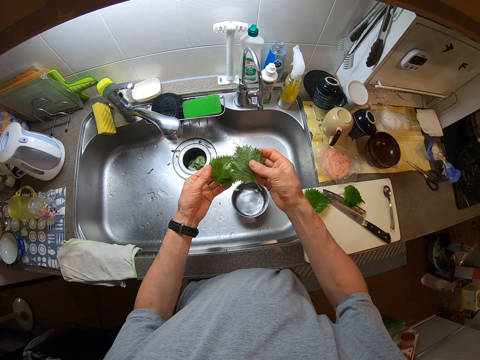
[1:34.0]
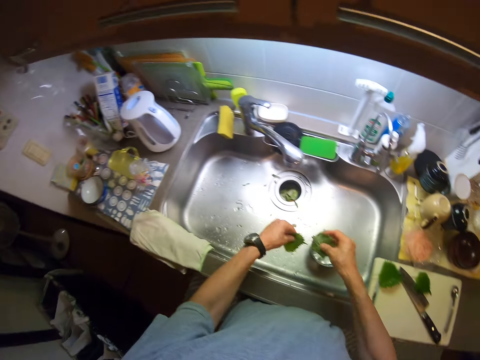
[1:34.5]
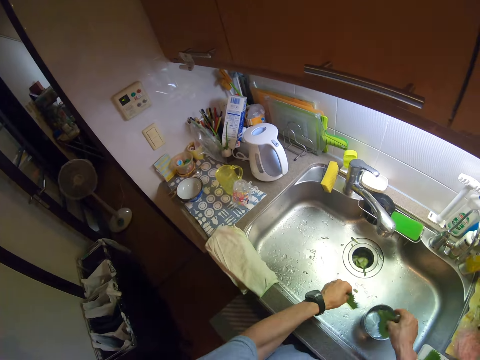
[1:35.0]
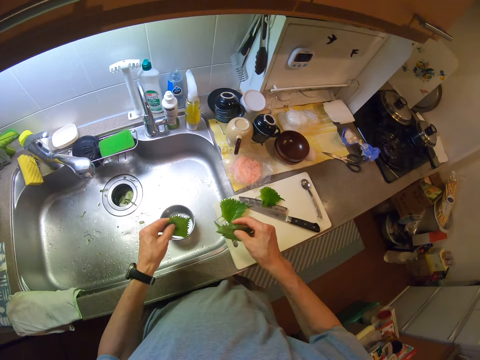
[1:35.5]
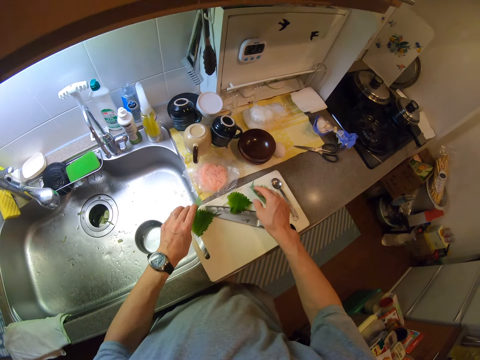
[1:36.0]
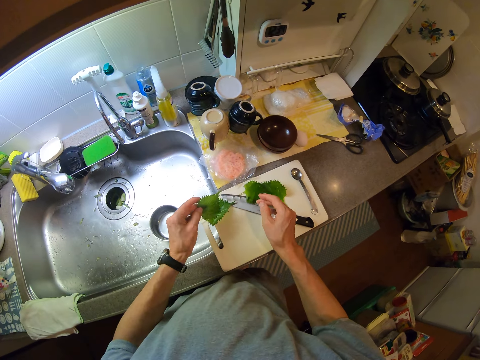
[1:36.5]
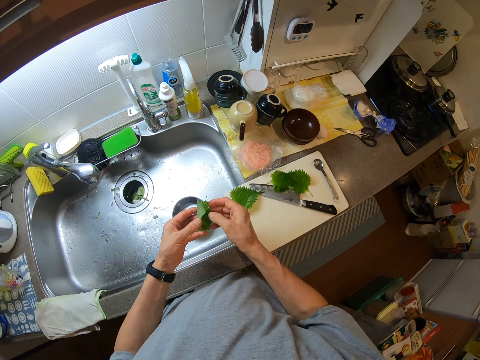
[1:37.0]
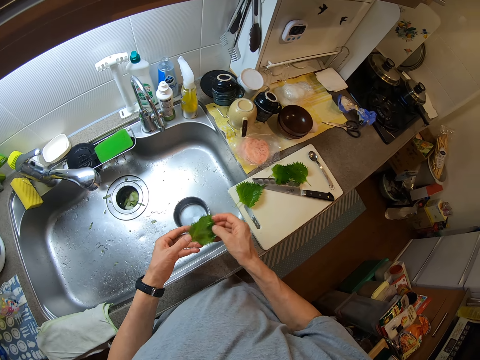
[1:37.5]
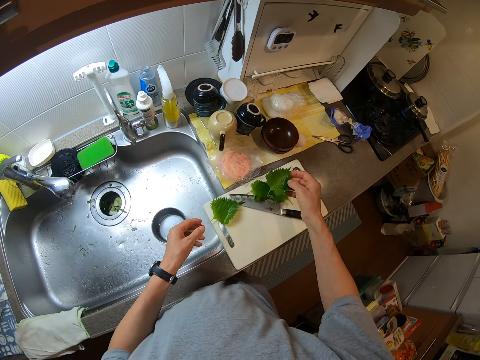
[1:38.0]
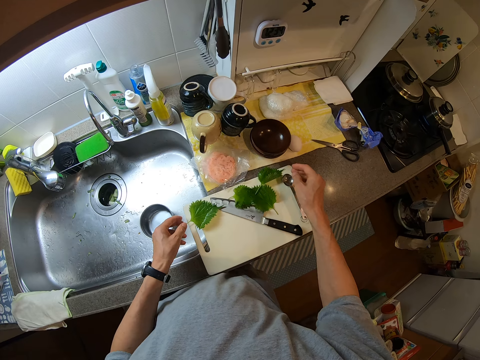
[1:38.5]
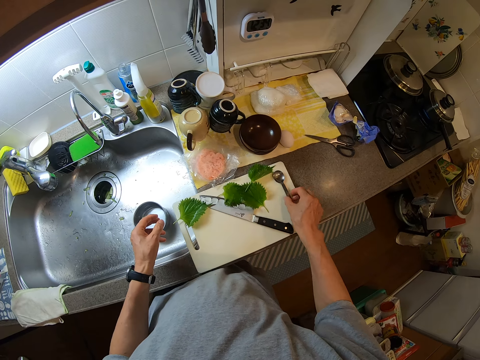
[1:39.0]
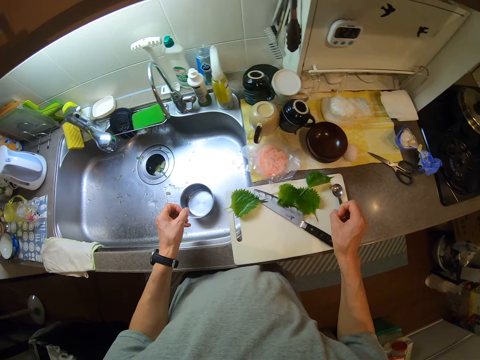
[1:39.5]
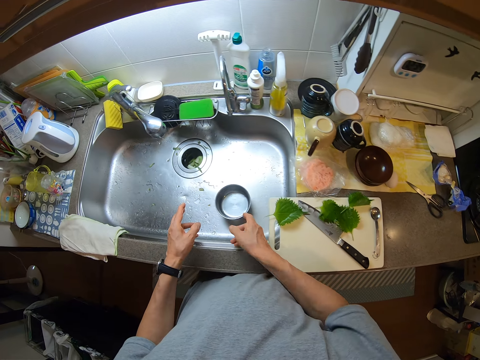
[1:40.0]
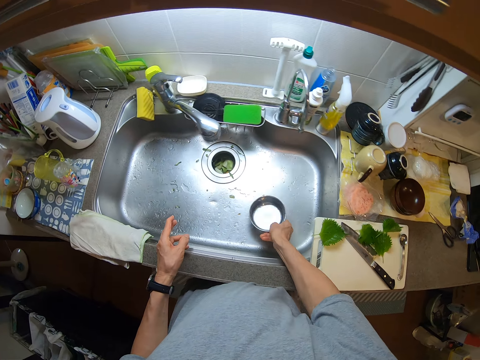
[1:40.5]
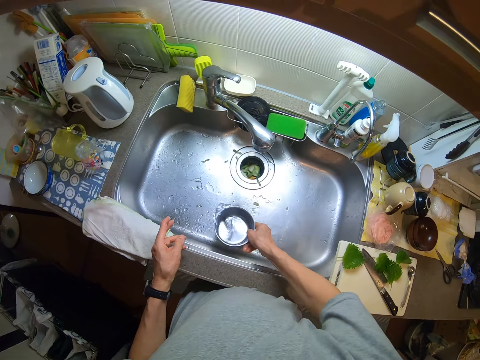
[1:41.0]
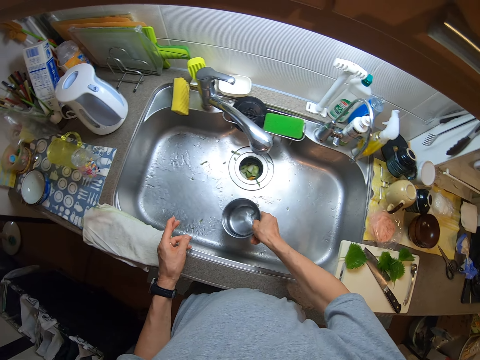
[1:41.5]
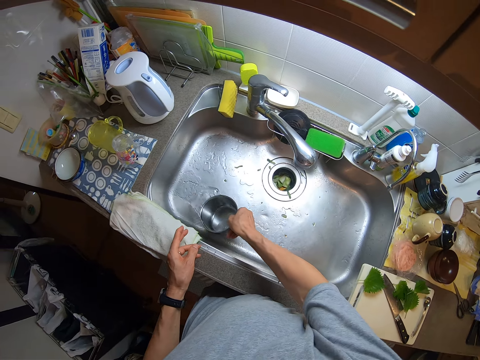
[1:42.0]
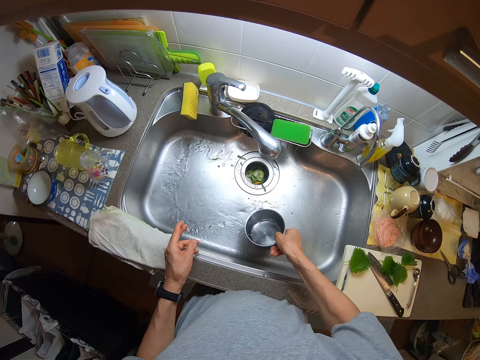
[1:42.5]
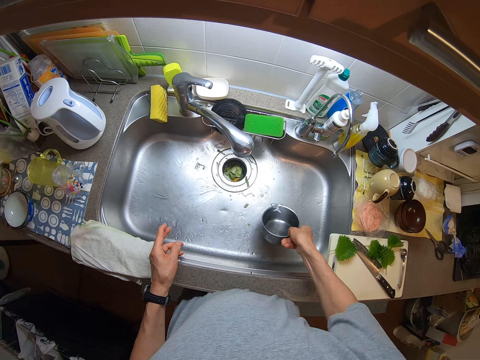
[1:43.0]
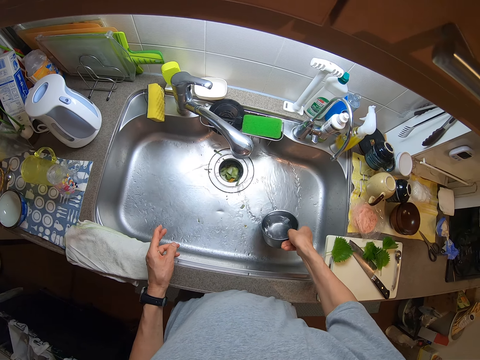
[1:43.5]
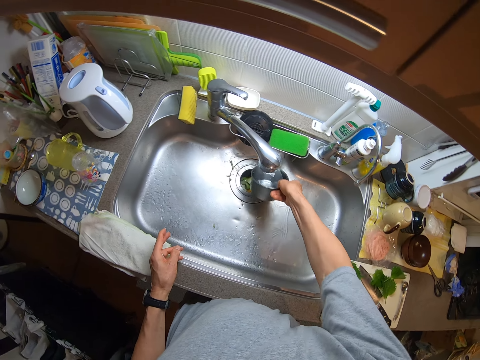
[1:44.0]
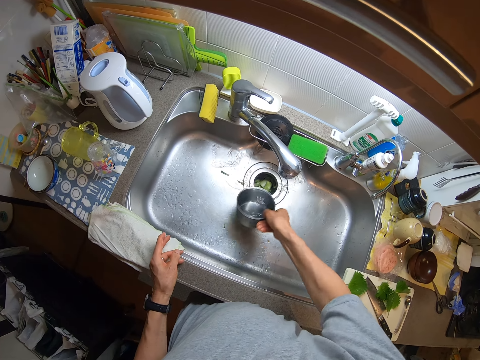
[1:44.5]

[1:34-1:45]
The camera wearer washes the vegetables in a bowl. They dry water from the vegetables. They put one of the leaves on the cutting board. They put the other leaf on the cutting board. They touch a spoon on the cutting board. They attempt to pick up the spoon. They pour the water from the bowl into the sink. They pick up the bowl.

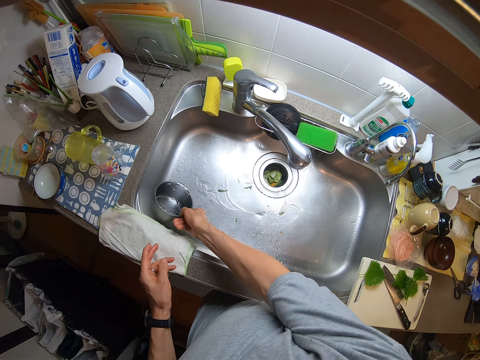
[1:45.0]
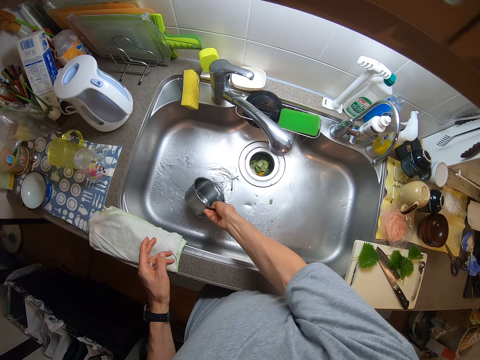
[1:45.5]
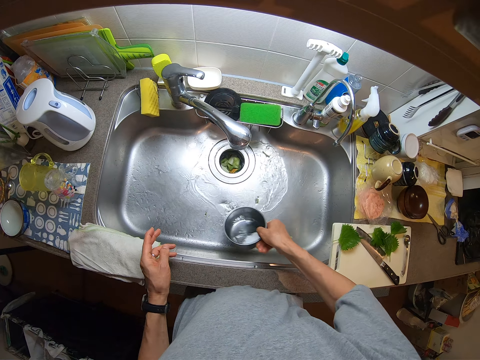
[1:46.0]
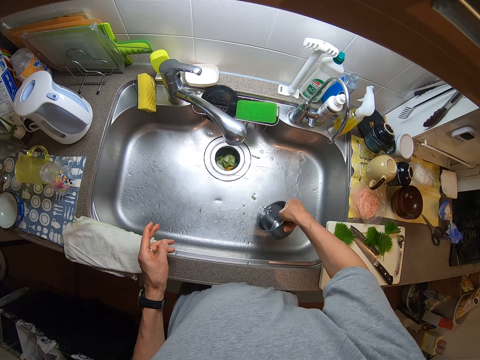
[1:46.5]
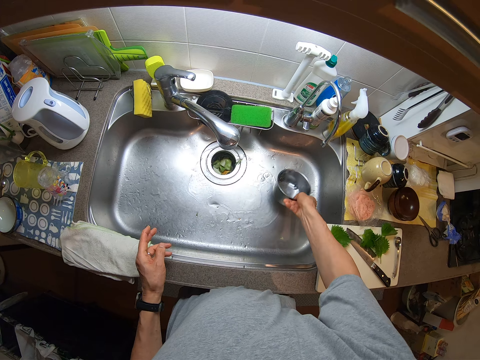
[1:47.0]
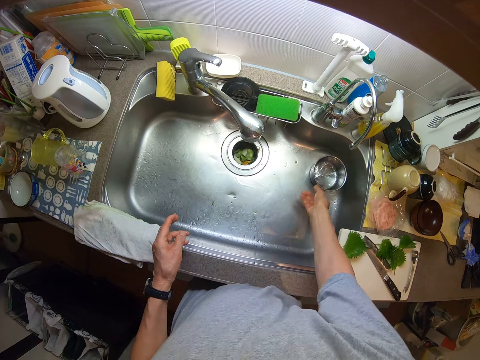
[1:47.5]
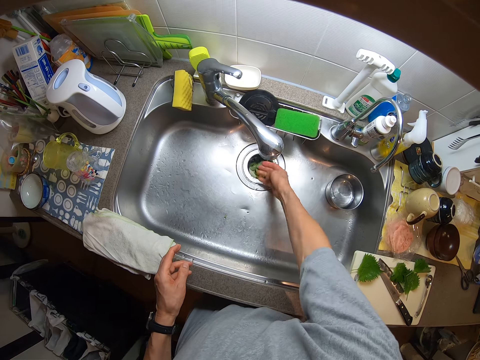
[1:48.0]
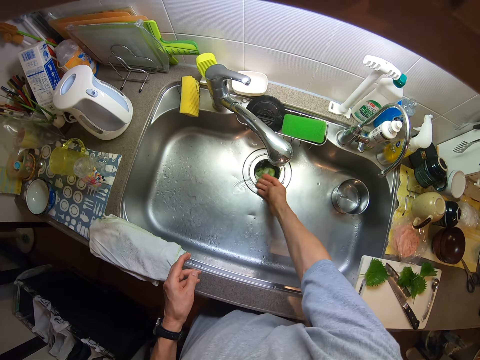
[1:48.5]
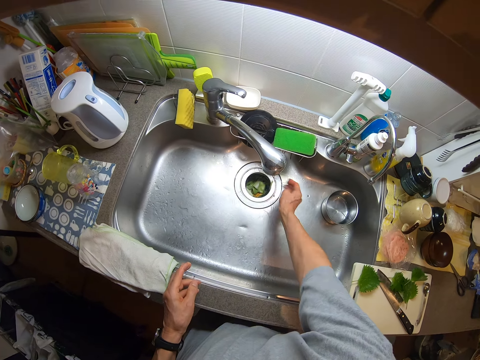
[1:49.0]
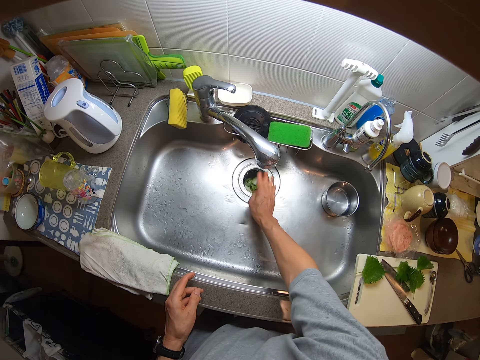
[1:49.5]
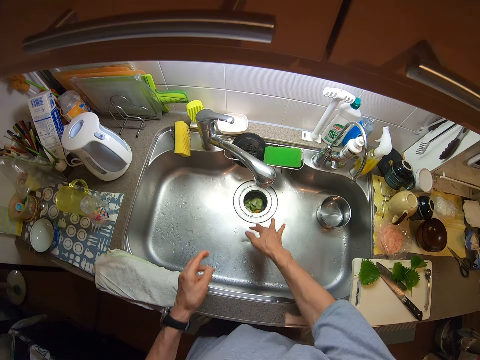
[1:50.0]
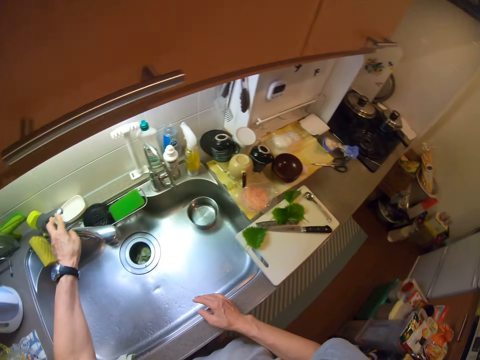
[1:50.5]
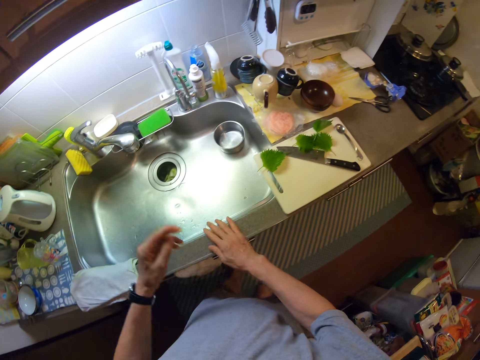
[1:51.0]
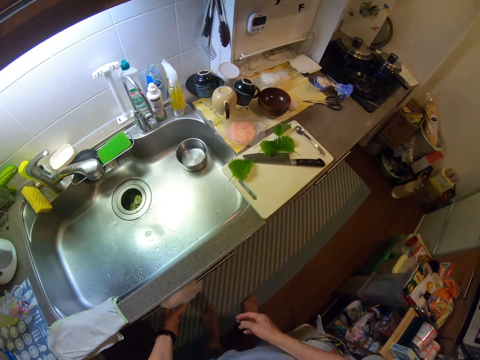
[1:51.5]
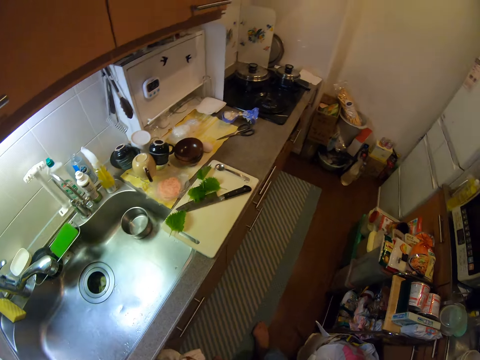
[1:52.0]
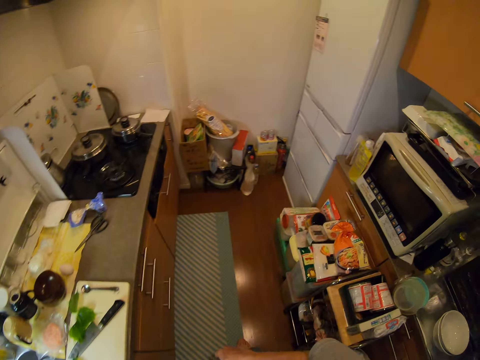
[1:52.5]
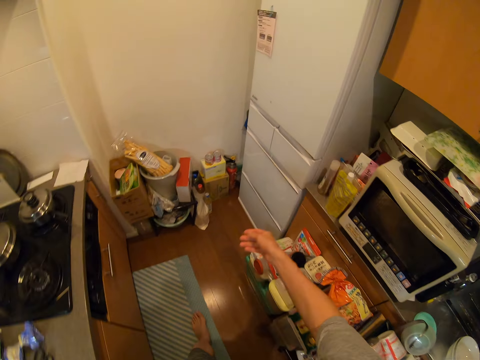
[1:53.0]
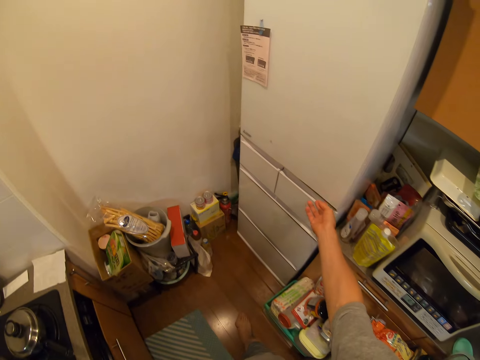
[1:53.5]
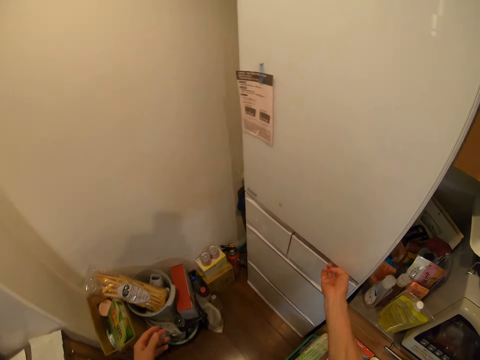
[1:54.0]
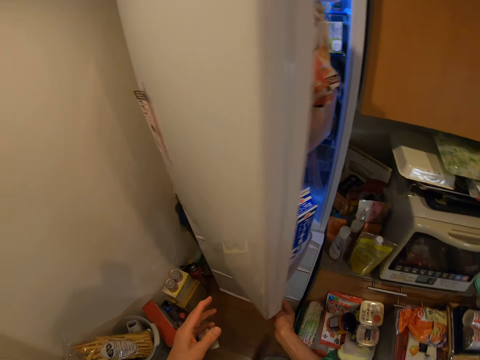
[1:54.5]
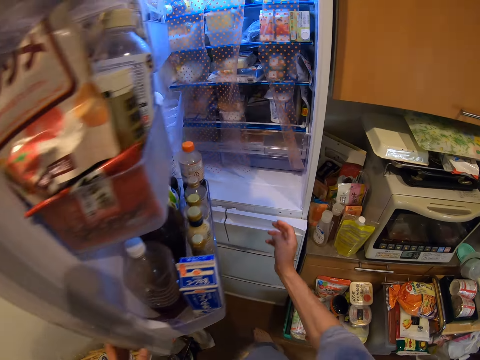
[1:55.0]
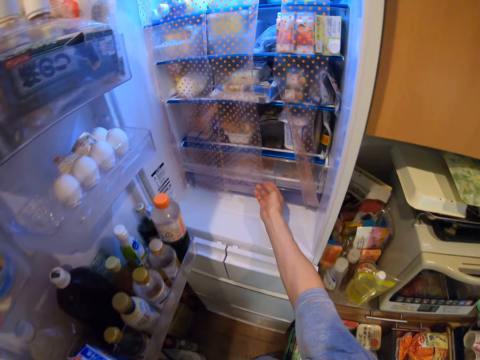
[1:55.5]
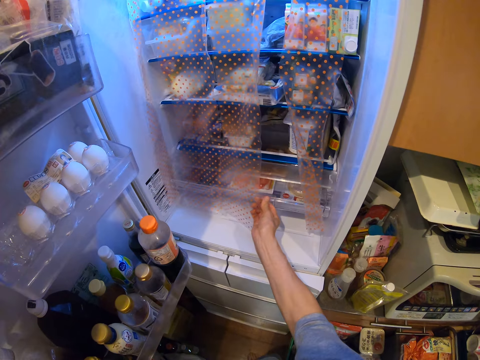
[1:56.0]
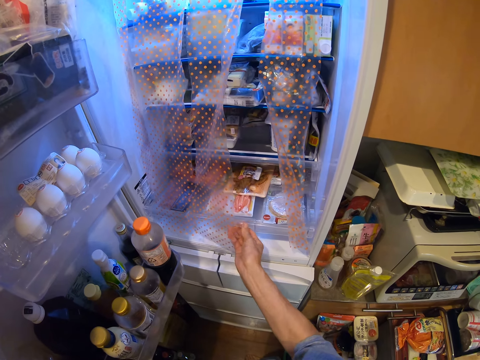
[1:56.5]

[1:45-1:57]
The camera wearer drops the bowl in the sink. He wipes the sink with his hand. He washes the sink using his hands. He turns off the faucet. He wipes his hands with a towel. He picks up the drying towel from the drawer. He opens the refrigerator door. He pulls out a drawer from the refrigerator.

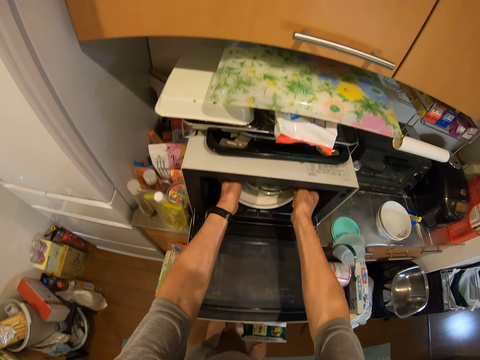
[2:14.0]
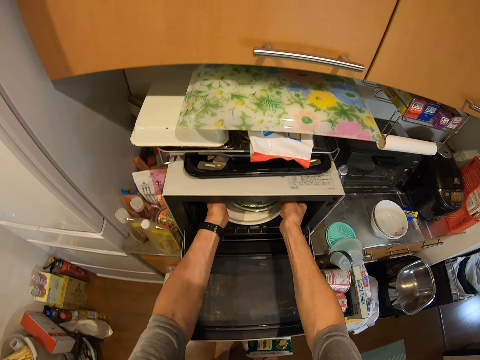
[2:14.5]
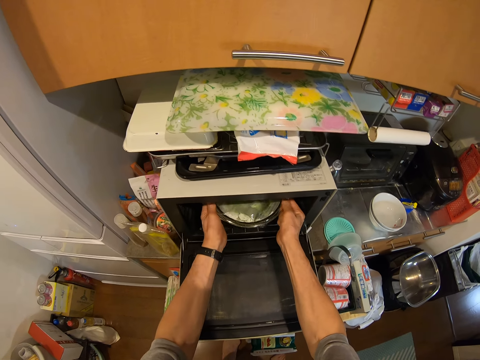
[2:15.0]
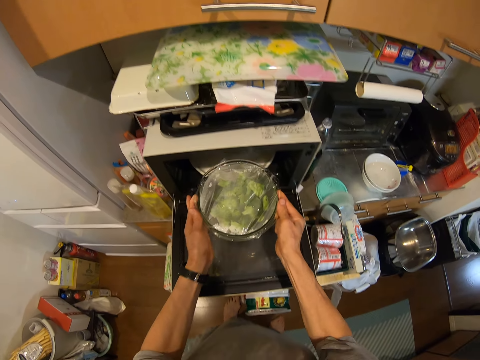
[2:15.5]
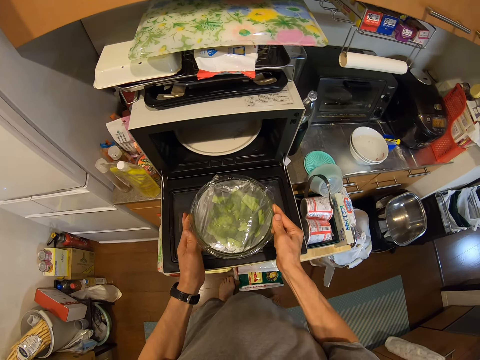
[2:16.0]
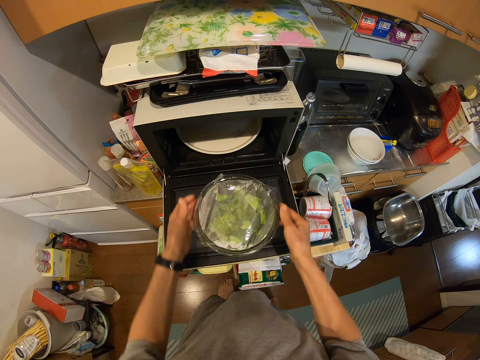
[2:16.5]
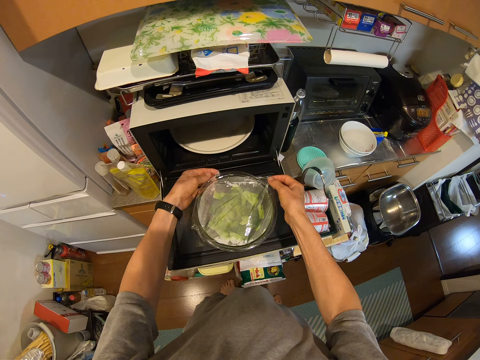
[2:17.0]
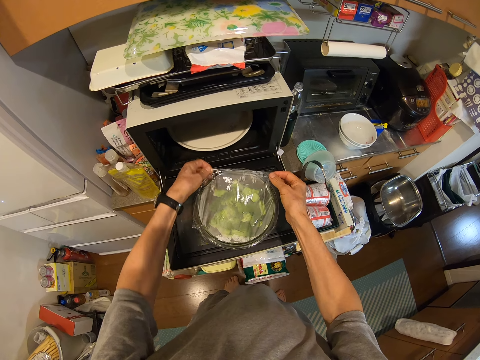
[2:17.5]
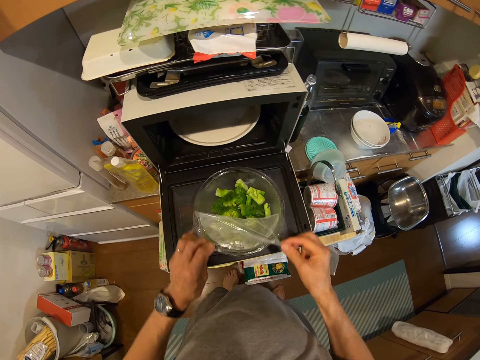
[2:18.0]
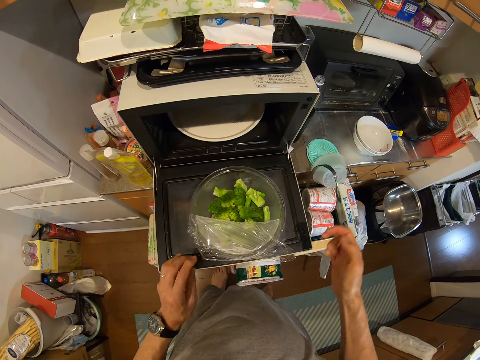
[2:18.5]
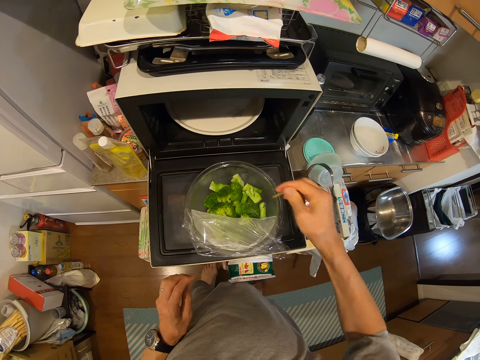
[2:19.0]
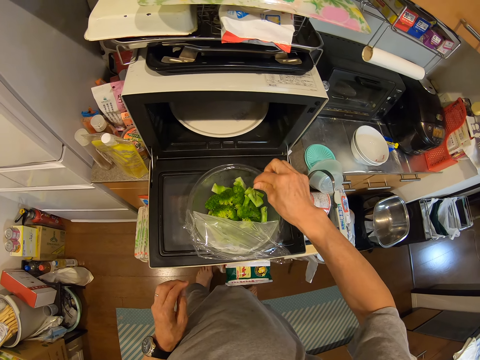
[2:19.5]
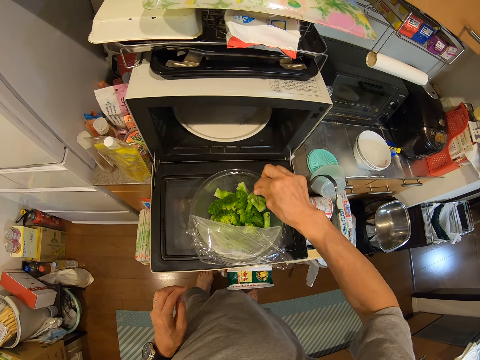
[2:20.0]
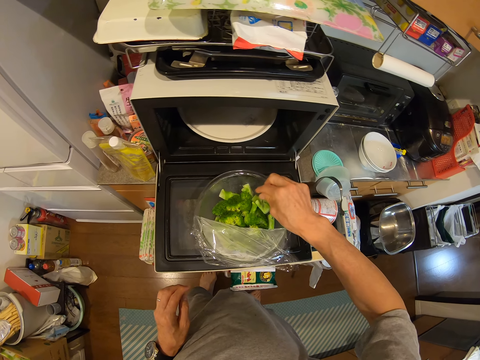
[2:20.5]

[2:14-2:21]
The camera wearer puts a bowl on the microwave. They get food from the microwave in the bowl. They remove the plastic wrap on the bowl. They poke the avocados and broccoli with a stick.
